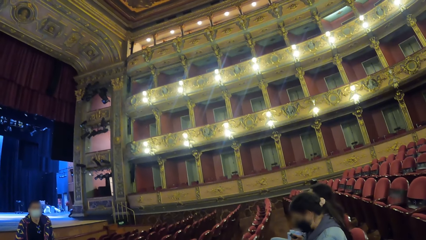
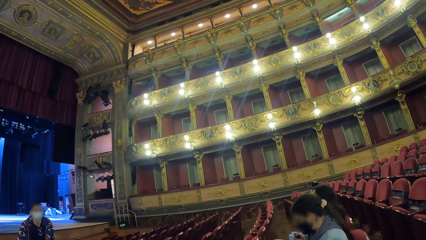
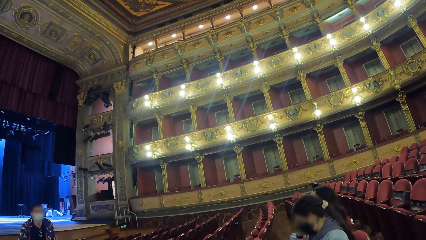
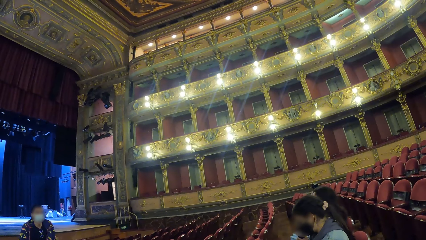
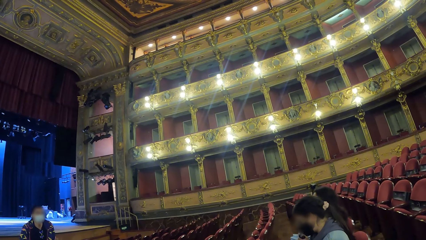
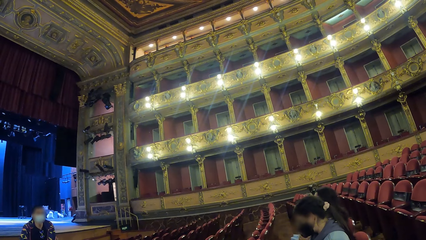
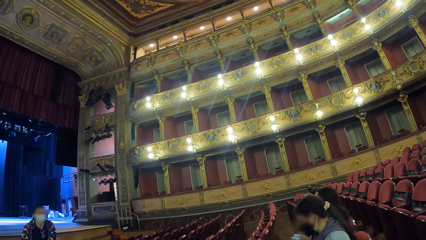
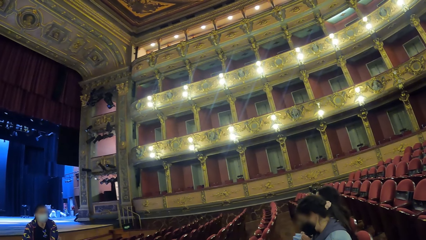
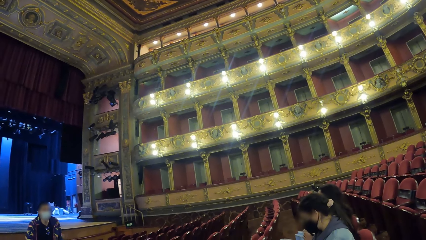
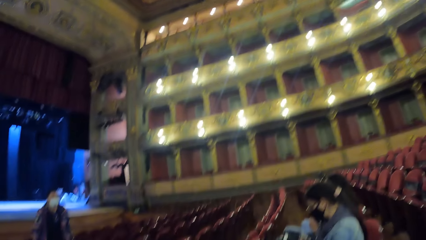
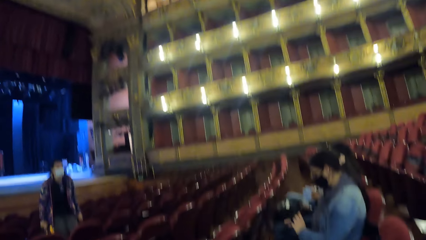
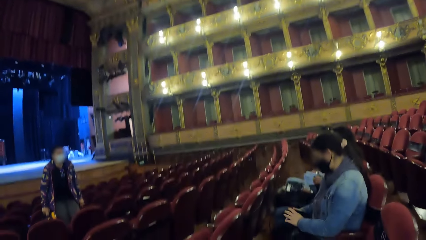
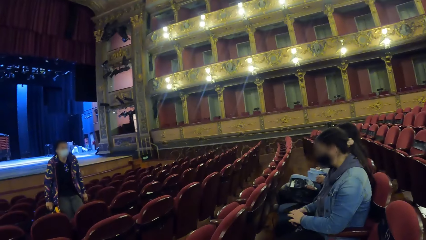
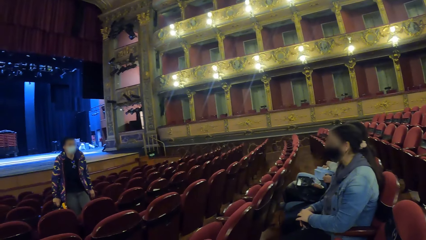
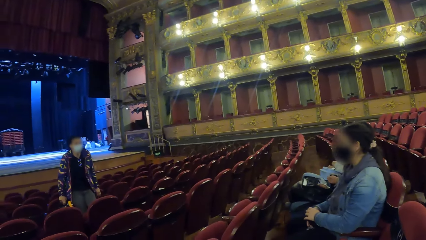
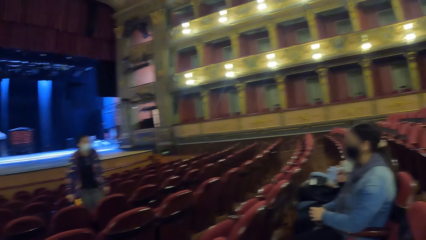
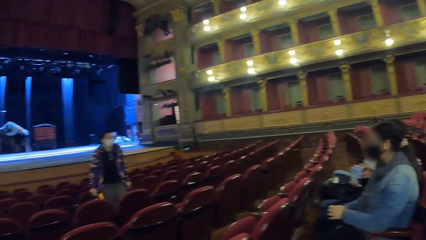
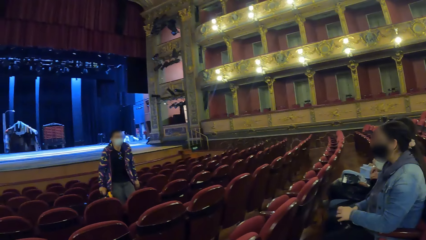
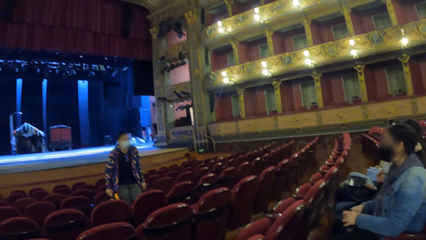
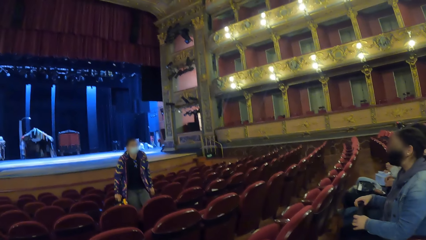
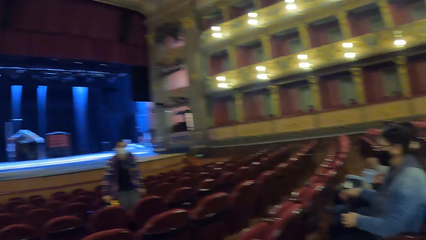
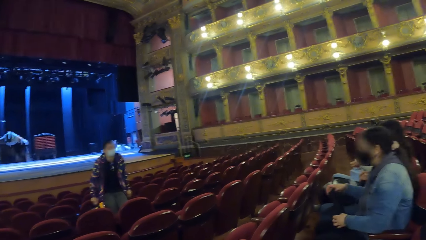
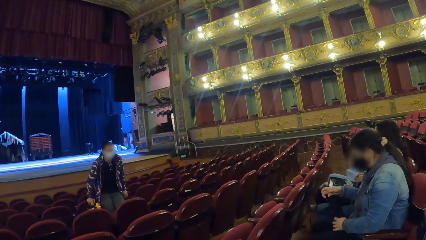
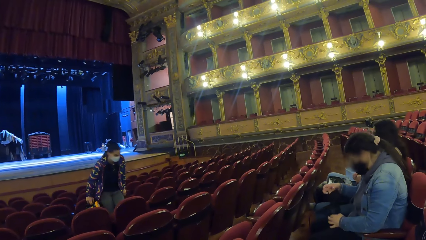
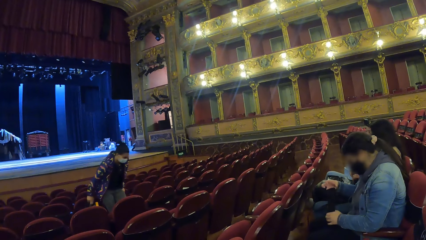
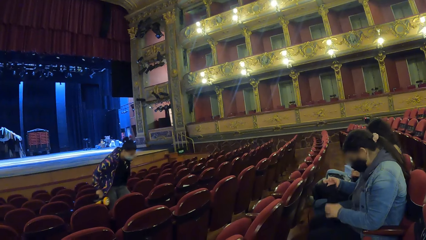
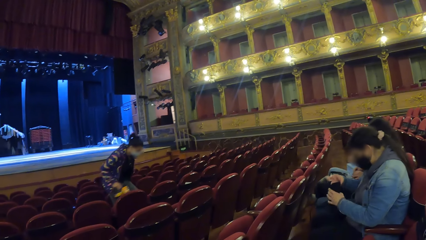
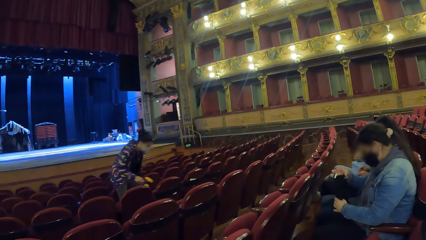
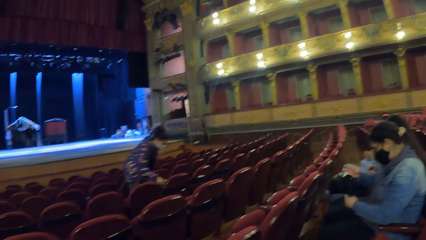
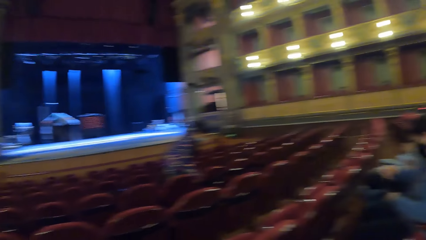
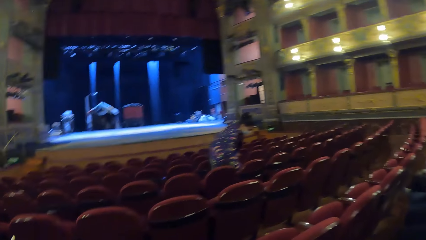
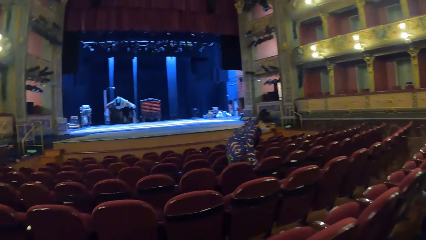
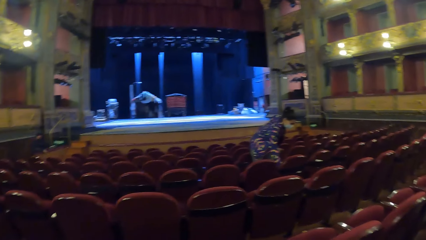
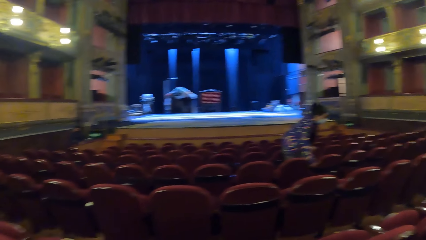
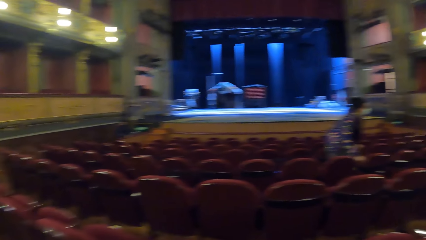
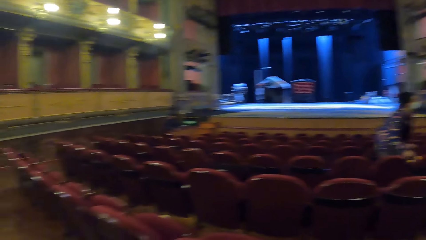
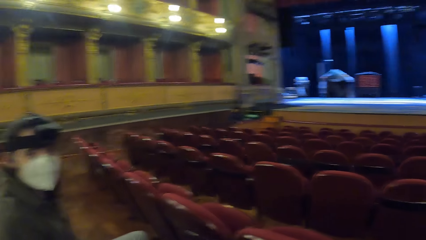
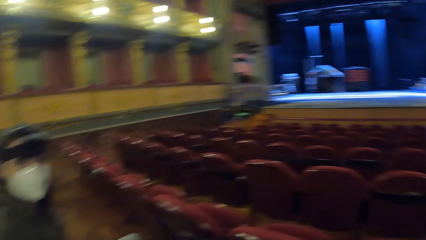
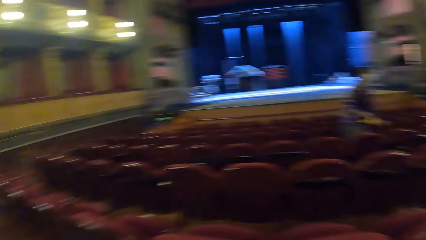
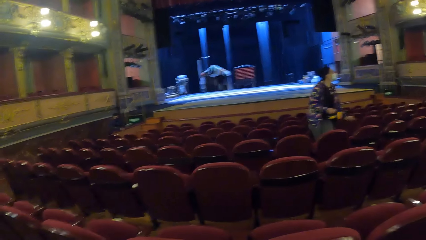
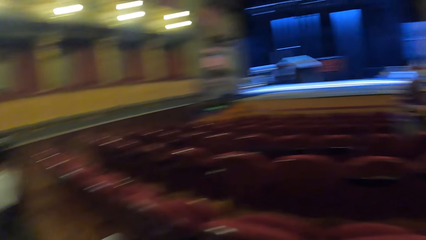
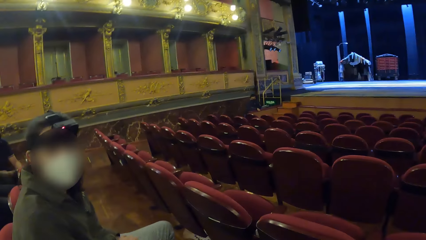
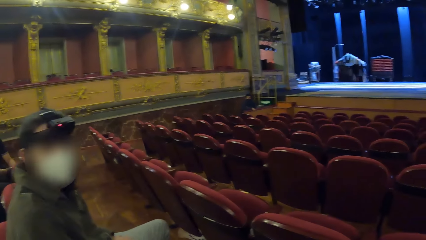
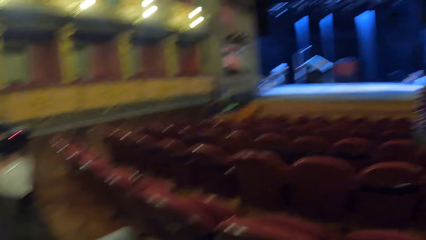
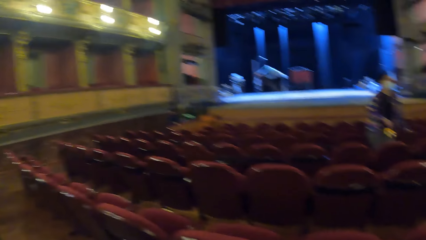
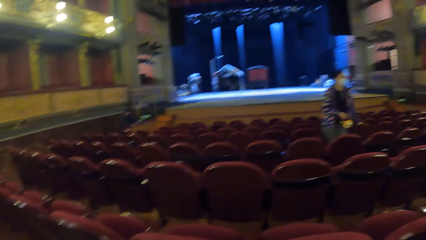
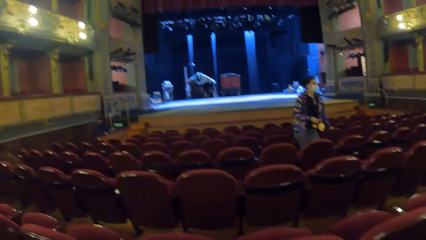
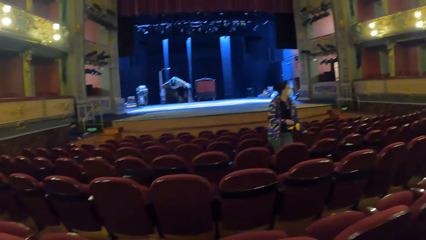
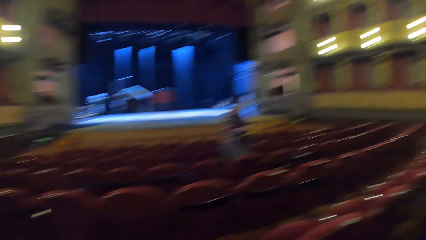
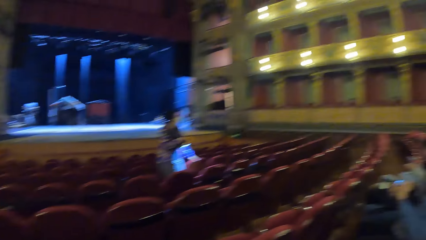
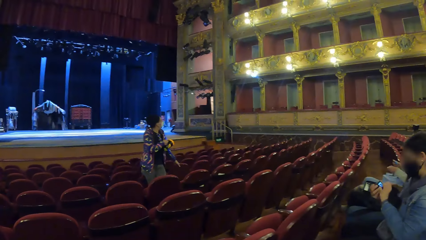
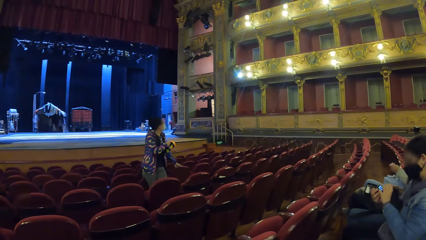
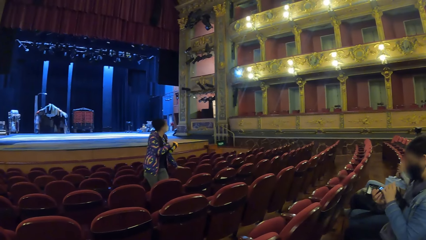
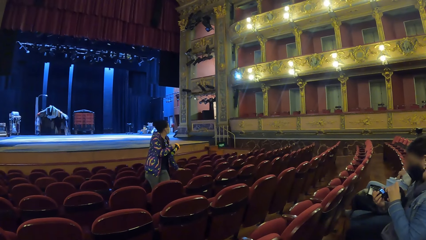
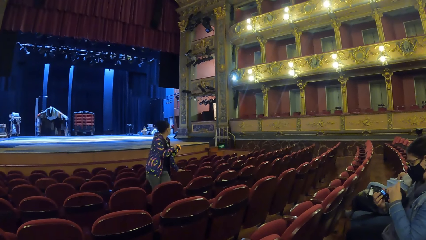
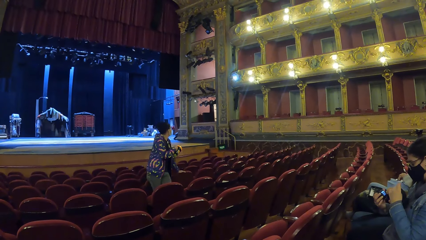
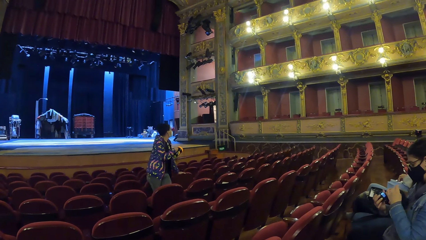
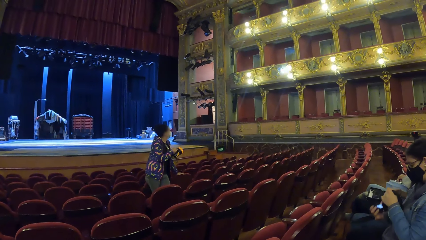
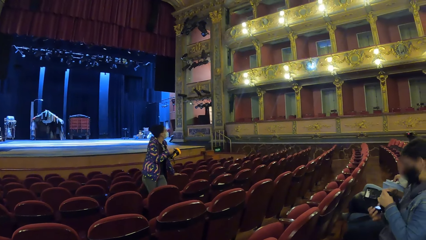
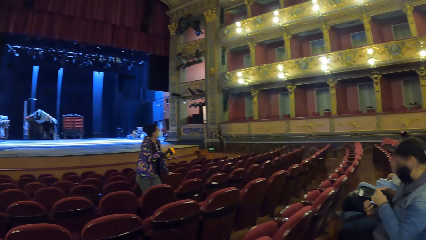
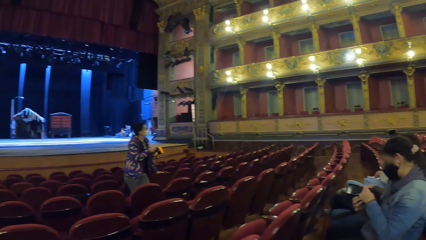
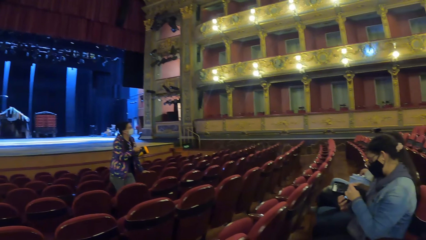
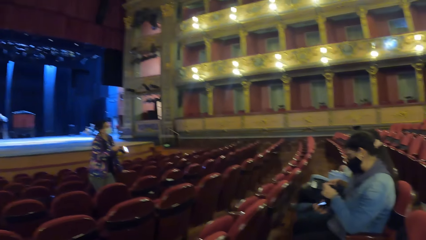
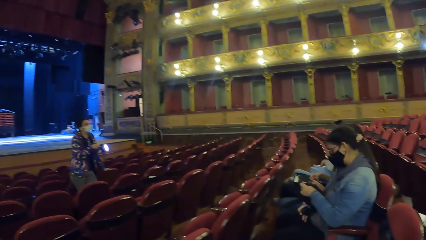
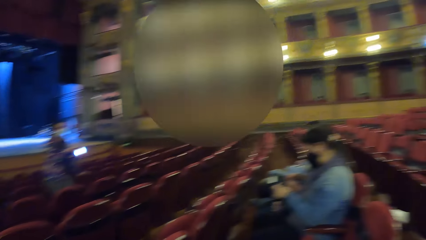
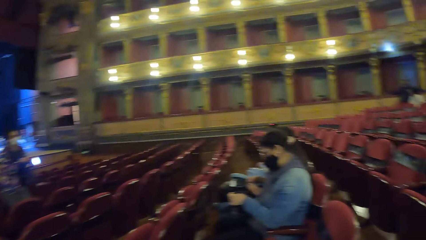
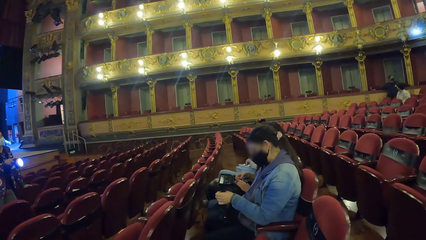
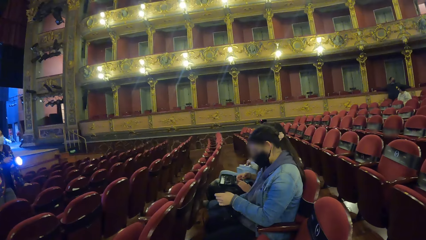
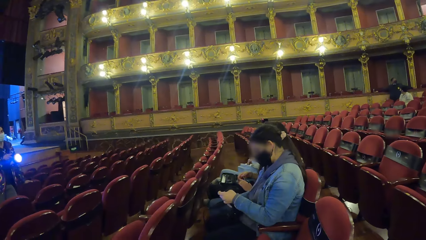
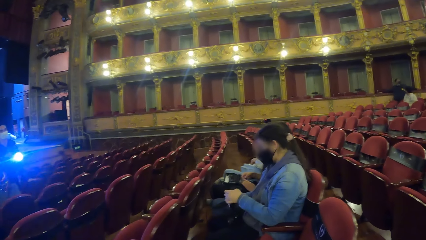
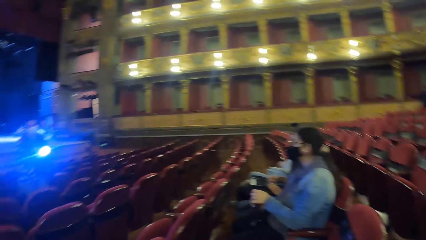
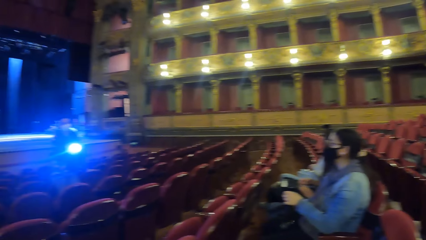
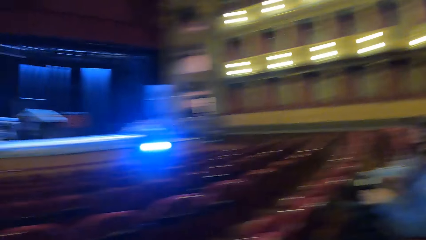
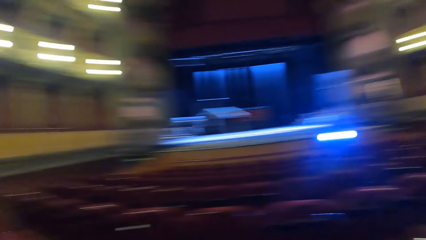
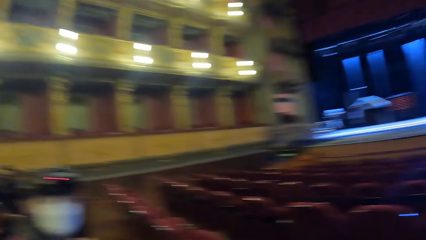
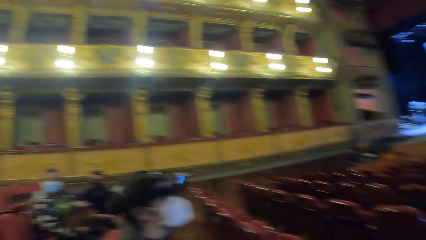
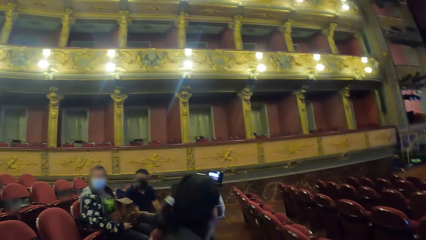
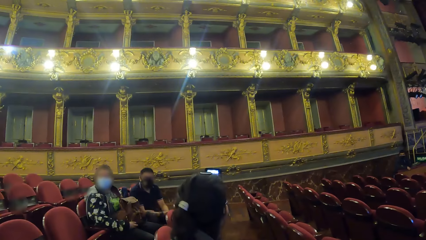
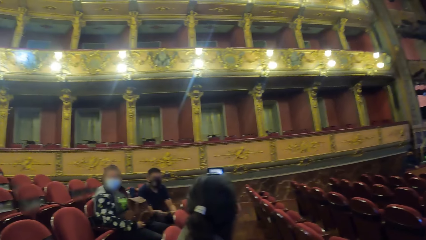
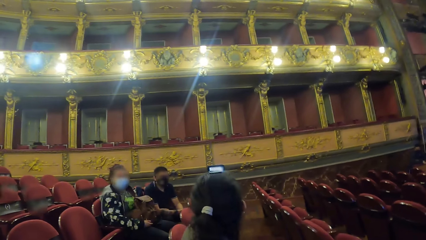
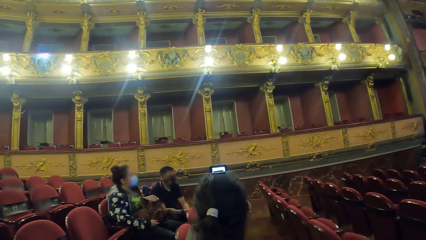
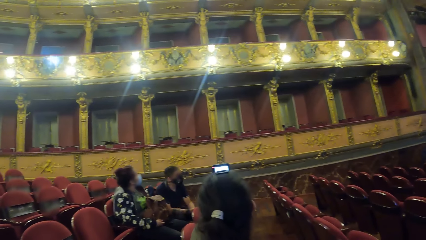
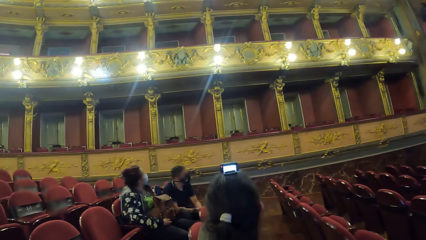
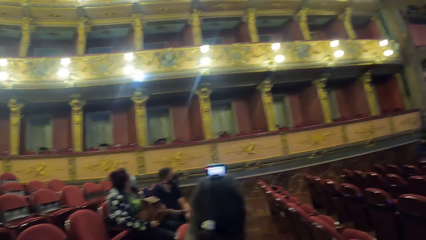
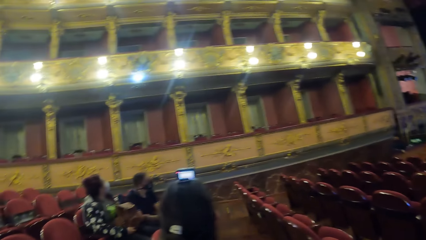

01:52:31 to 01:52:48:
The camera wearer looks at the people. The woman stands up. The camera wearer looks around the movie theatre room. The woman points with the flash light. The camera wearer looks around. They look around.
